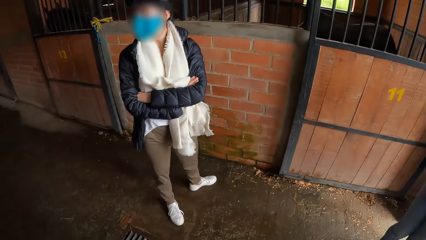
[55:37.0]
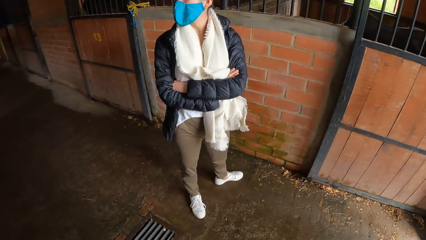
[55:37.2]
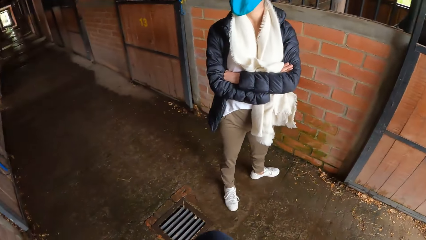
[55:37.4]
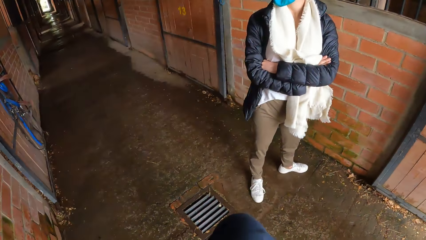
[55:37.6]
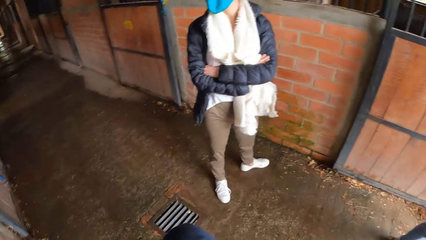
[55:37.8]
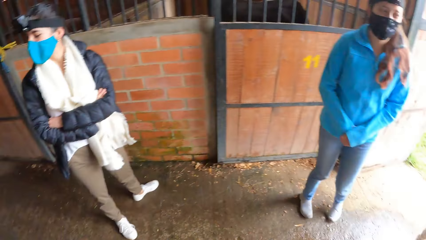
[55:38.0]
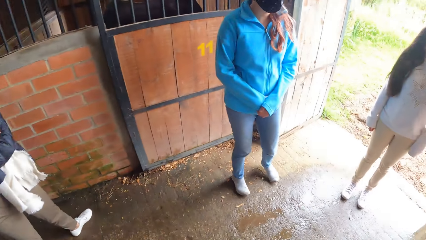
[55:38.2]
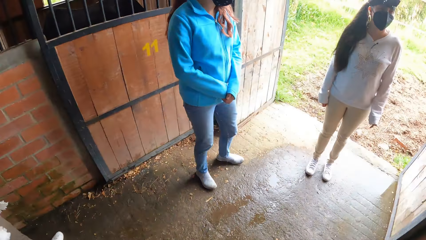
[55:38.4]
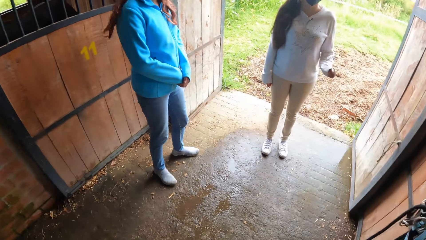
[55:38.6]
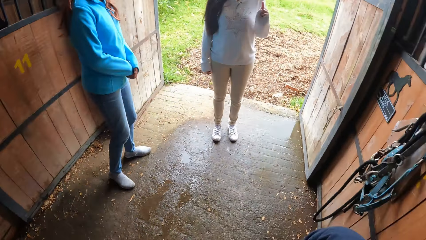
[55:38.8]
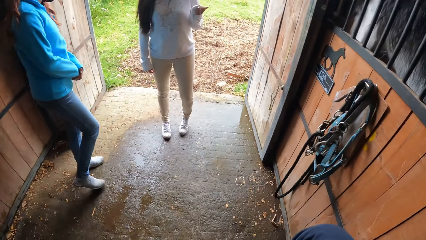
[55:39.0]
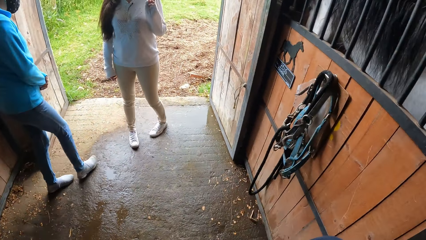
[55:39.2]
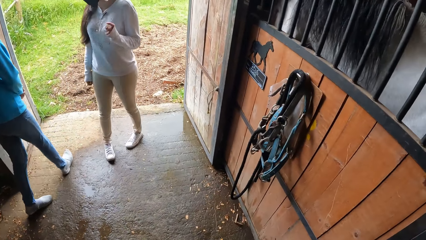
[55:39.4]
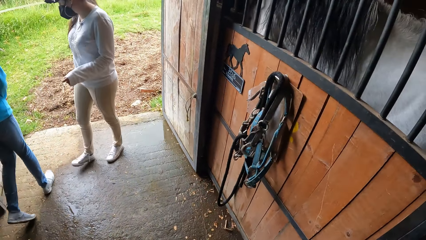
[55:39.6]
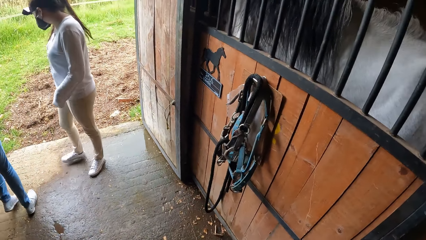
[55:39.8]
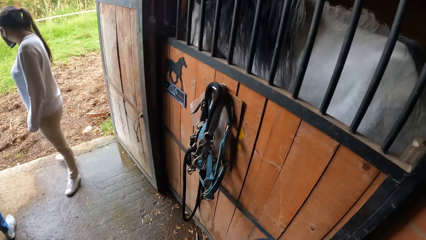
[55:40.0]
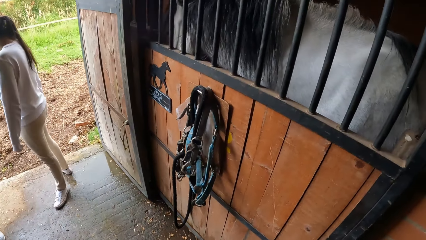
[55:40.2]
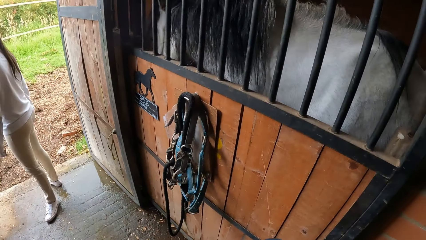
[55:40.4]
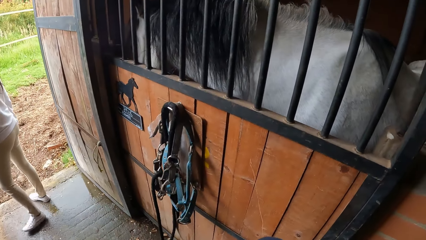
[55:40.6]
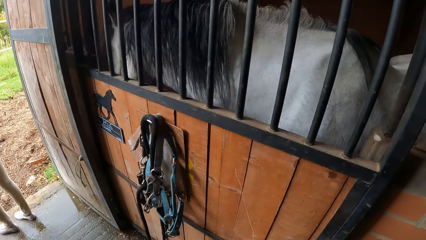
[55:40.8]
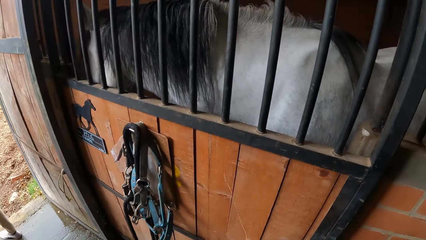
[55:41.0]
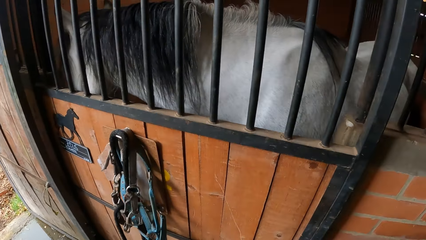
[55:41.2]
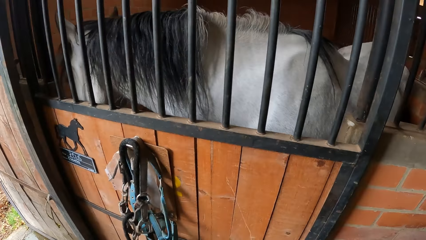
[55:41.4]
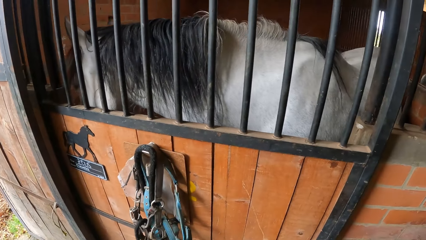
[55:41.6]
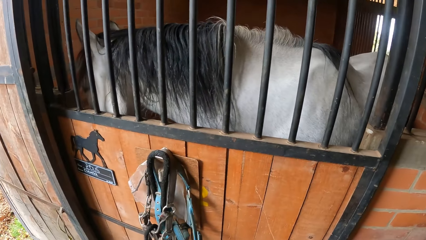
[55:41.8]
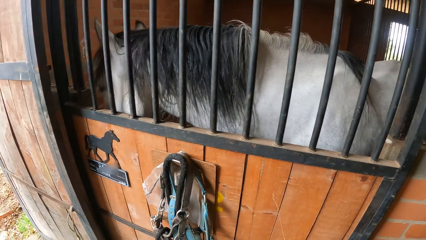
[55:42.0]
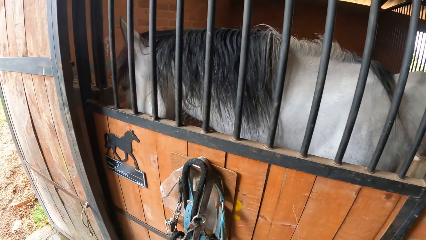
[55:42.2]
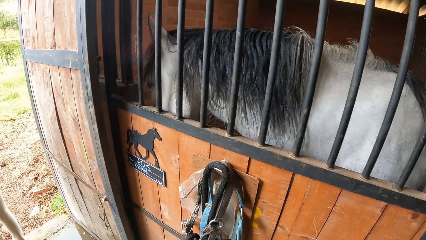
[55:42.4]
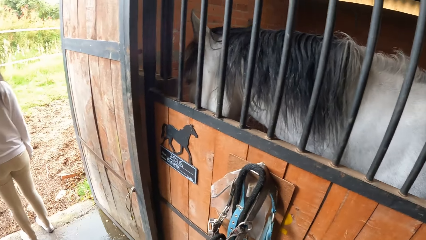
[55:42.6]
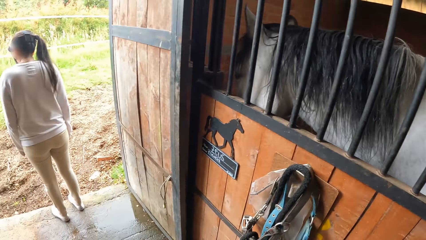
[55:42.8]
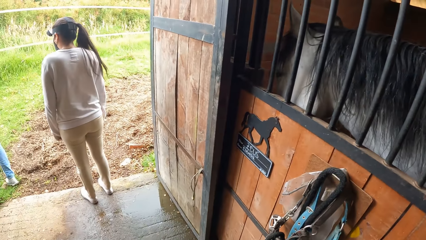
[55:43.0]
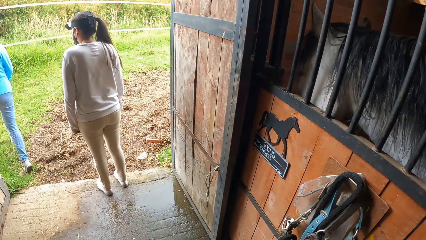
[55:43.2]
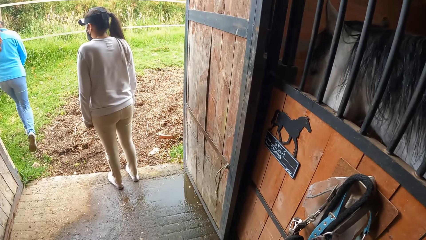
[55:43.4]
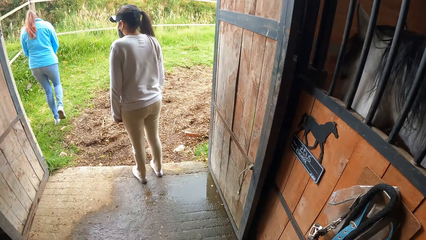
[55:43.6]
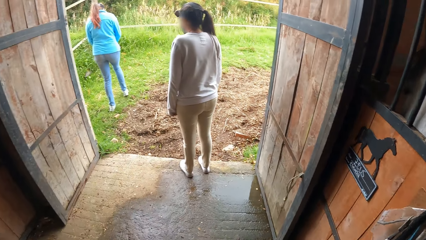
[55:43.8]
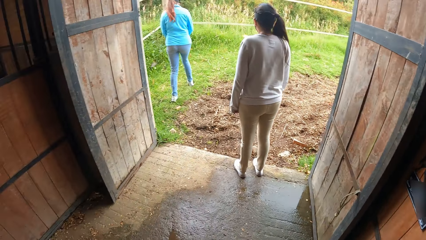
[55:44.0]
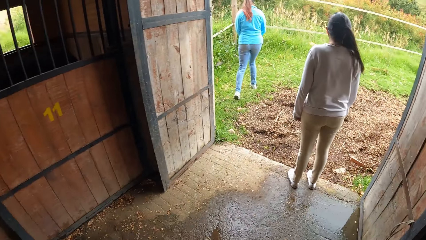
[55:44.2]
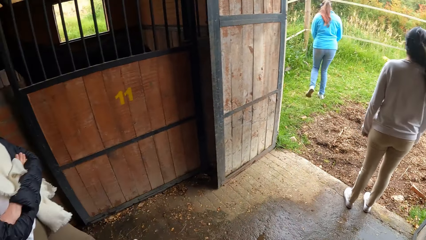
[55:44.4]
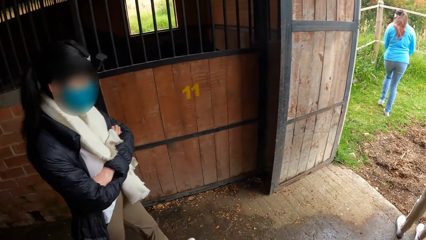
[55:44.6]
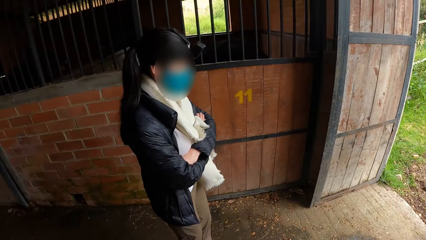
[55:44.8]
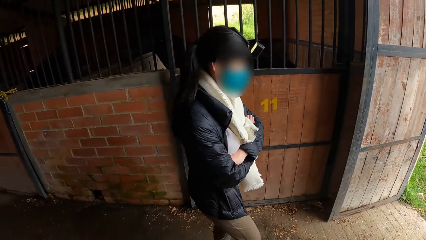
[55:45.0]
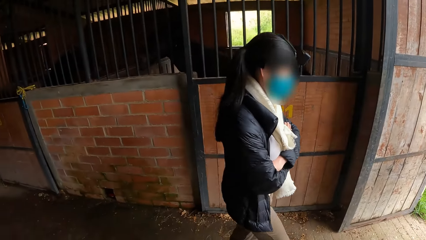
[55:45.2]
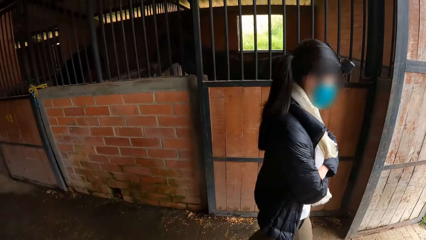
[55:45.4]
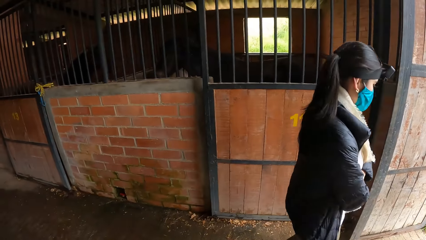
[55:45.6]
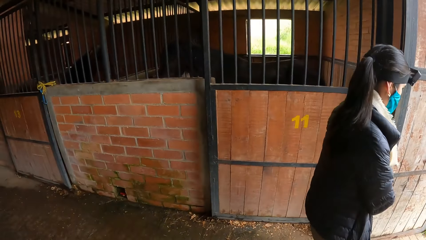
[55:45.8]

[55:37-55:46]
The woman gesticulates with her left hand. Another woman walks out of the stable. The camera wearer looks at the horse.

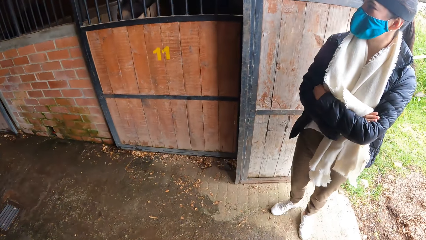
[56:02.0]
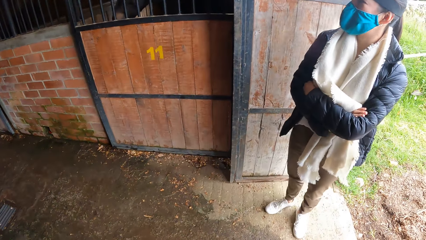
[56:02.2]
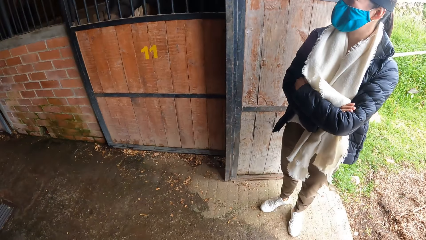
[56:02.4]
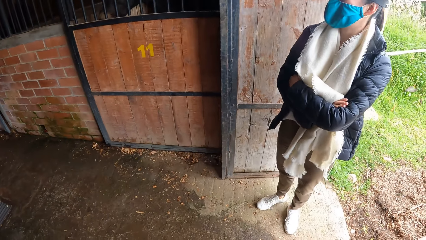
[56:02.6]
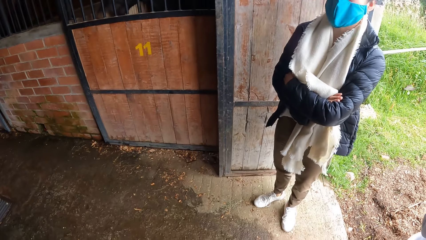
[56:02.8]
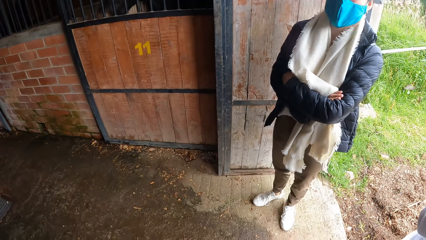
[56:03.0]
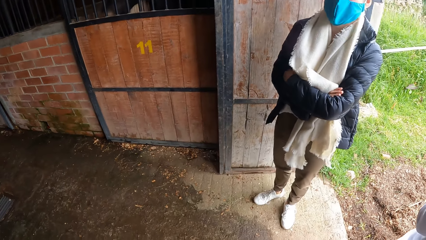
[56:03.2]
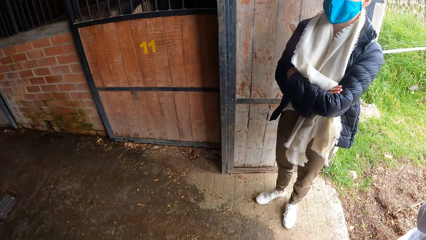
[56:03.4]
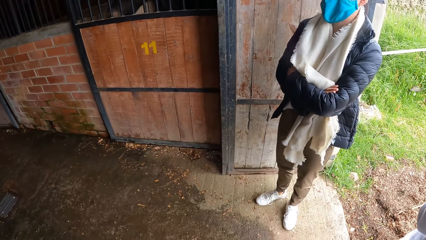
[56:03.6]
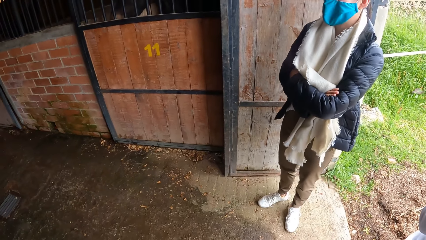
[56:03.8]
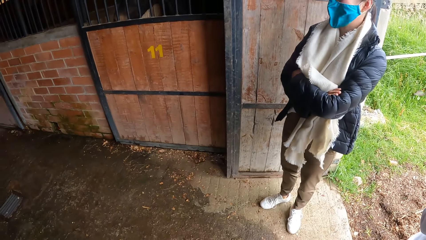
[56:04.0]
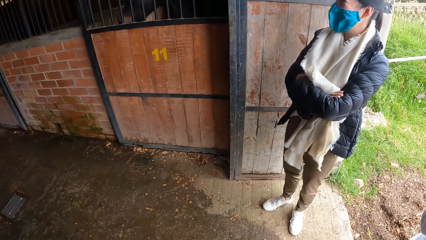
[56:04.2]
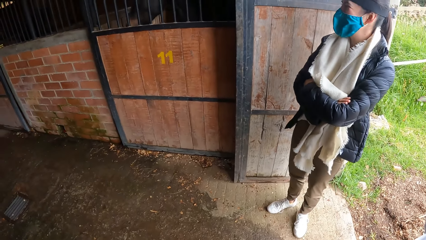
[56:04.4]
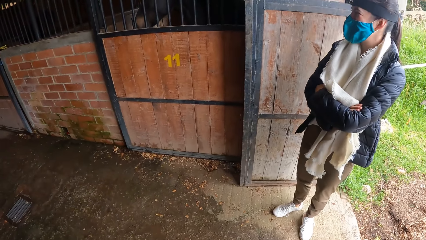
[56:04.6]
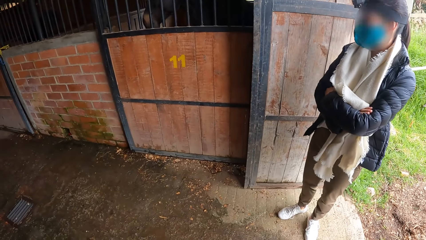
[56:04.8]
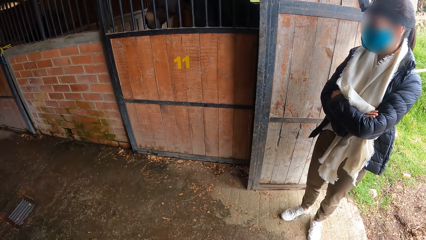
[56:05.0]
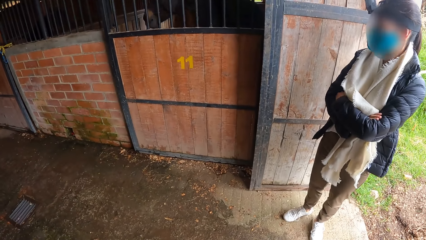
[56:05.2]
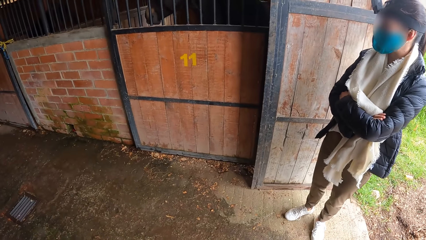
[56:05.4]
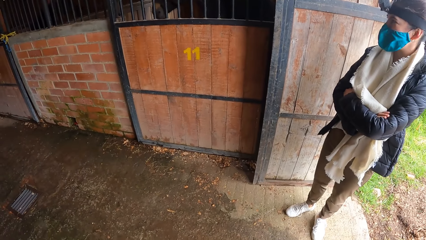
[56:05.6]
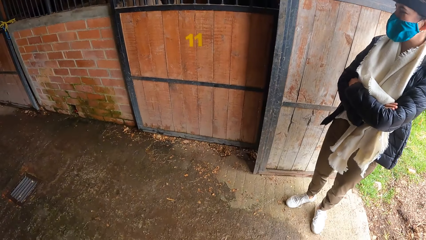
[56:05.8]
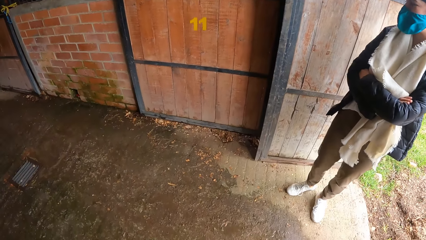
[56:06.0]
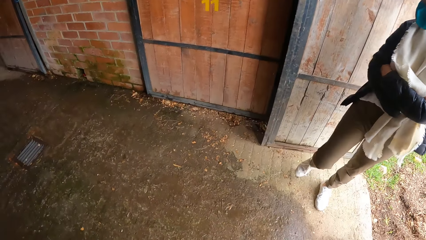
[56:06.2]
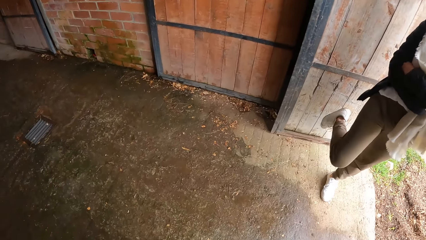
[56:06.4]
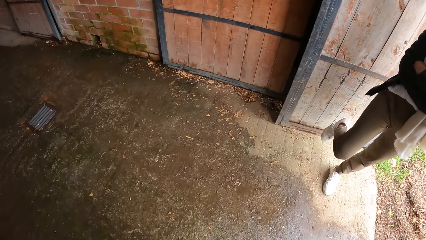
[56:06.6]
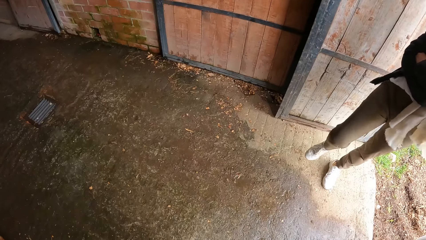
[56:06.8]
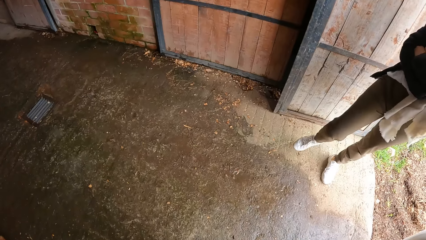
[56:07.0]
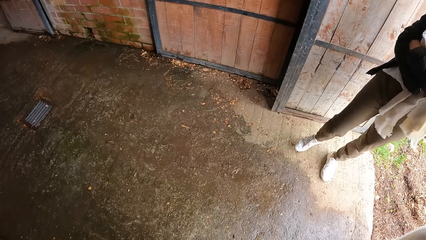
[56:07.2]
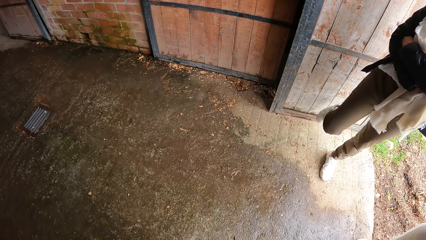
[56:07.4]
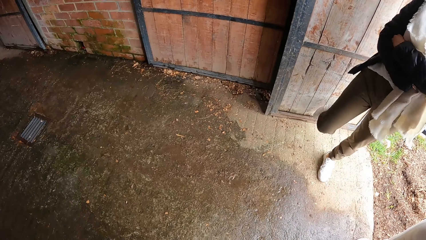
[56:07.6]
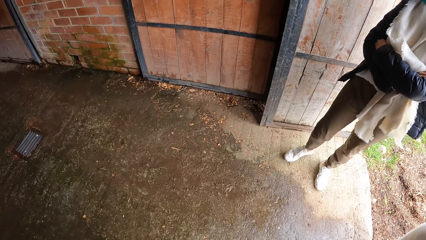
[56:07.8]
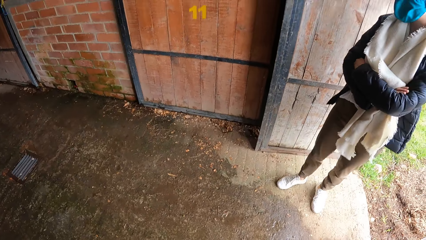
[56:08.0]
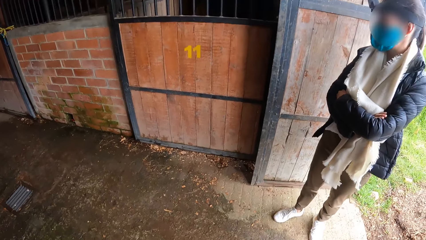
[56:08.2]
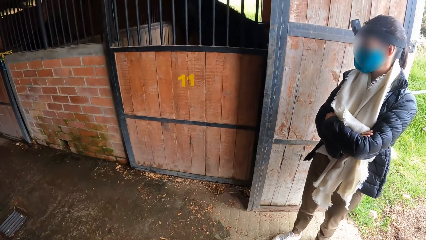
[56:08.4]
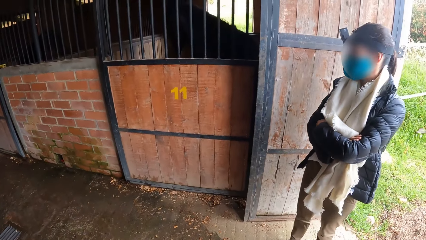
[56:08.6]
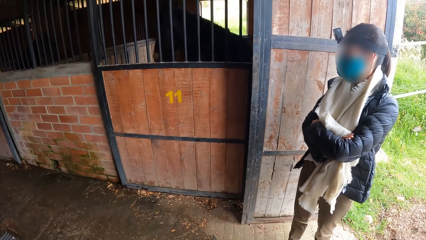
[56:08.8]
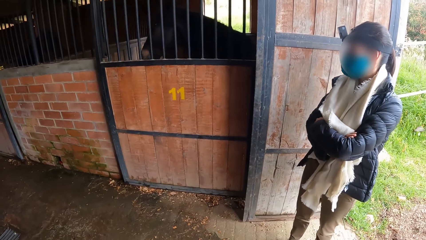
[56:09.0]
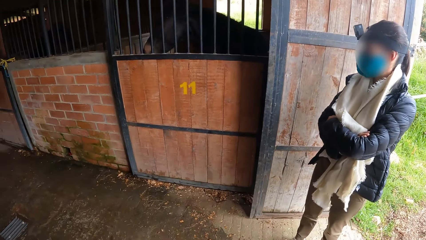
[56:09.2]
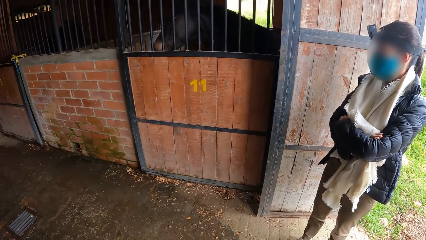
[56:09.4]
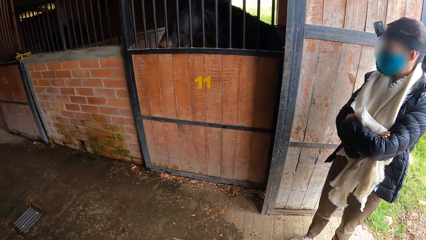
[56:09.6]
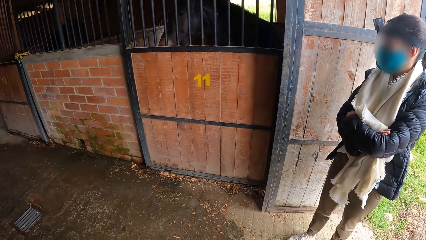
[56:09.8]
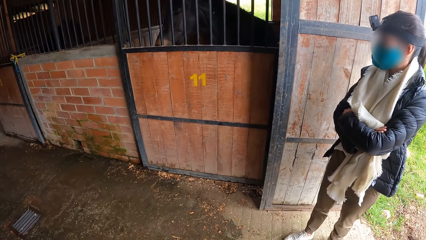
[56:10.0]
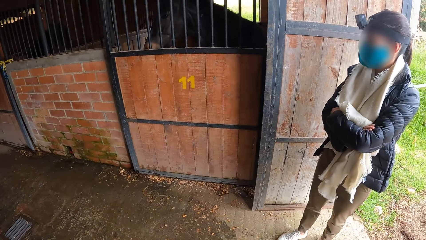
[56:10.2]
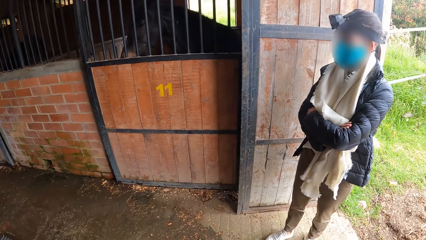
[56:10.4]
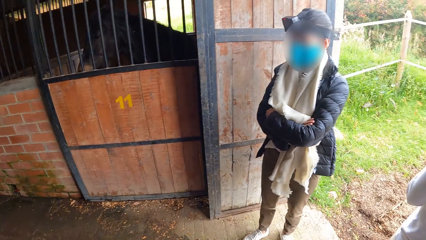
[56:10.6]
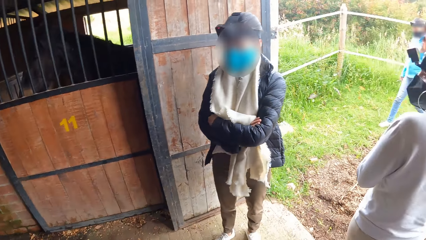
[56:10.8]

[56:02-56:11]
The camera wearer interacts with a woman. The woman shakes her right leg.
